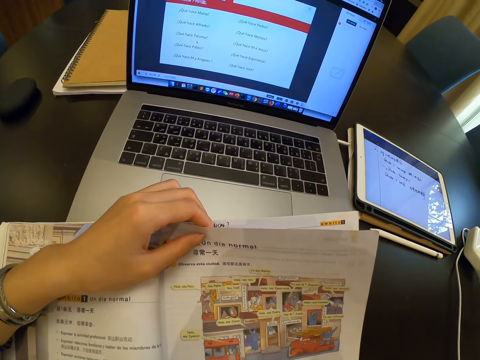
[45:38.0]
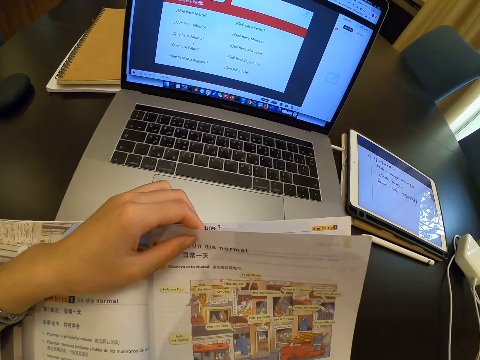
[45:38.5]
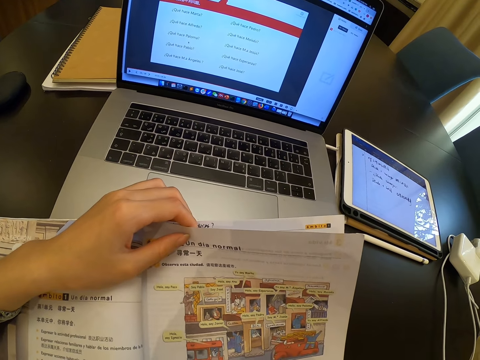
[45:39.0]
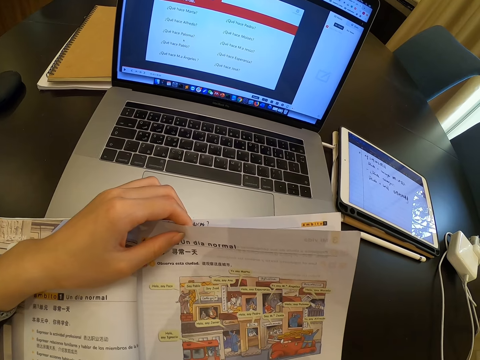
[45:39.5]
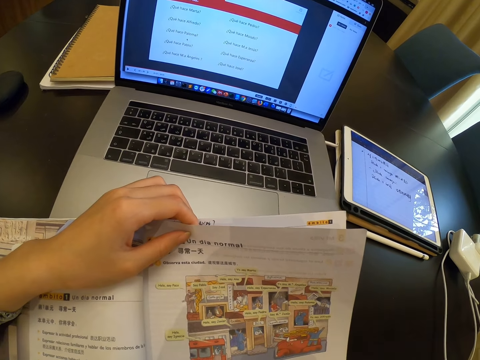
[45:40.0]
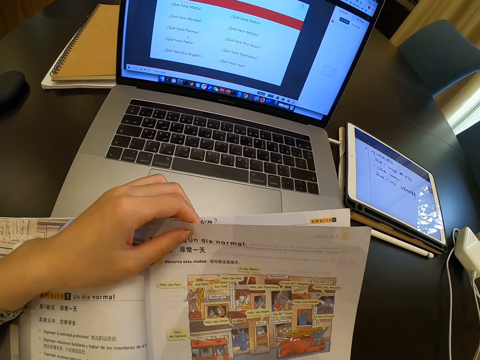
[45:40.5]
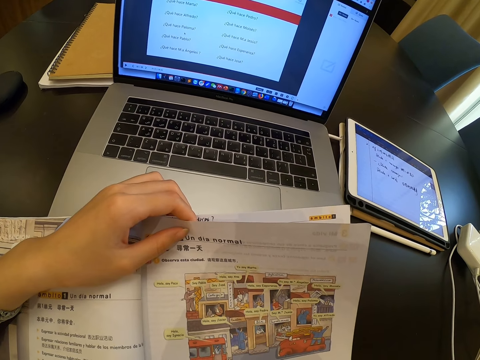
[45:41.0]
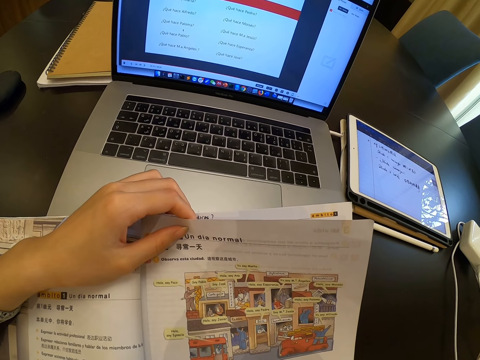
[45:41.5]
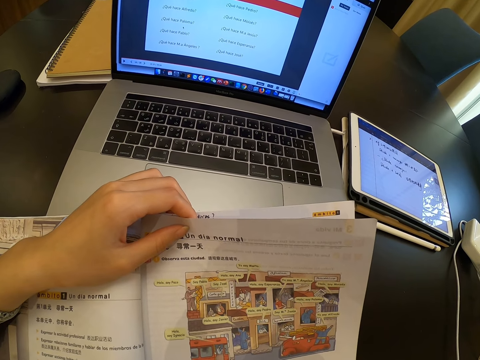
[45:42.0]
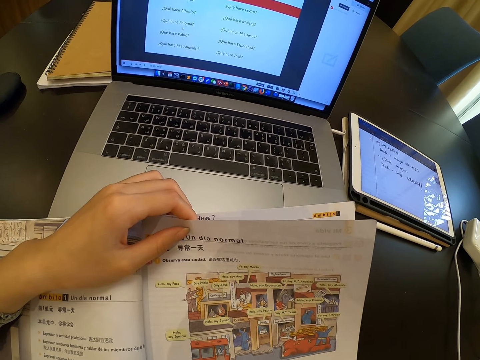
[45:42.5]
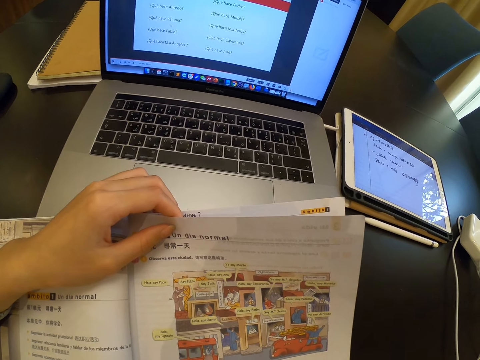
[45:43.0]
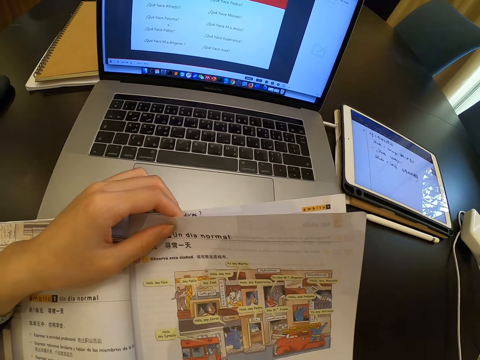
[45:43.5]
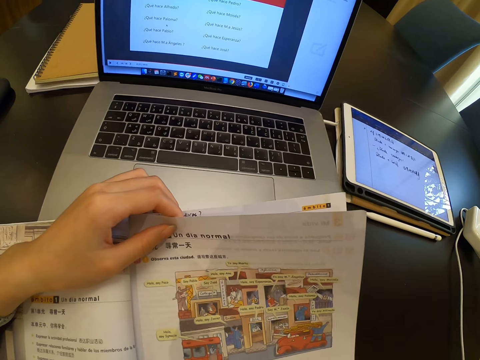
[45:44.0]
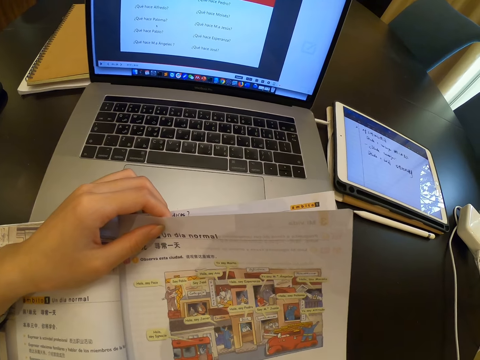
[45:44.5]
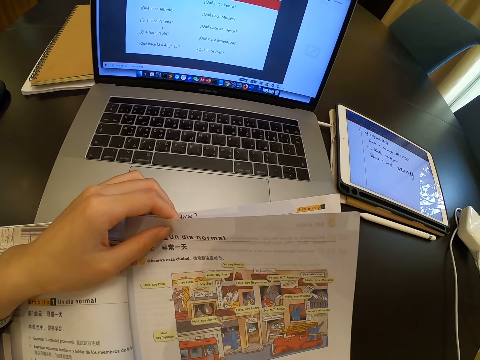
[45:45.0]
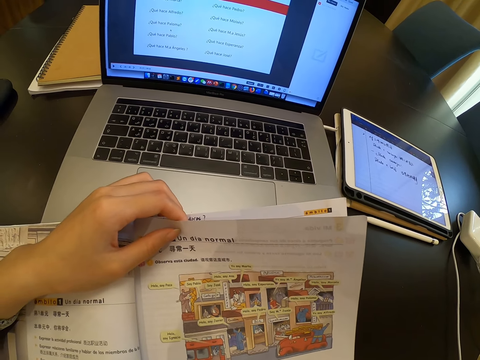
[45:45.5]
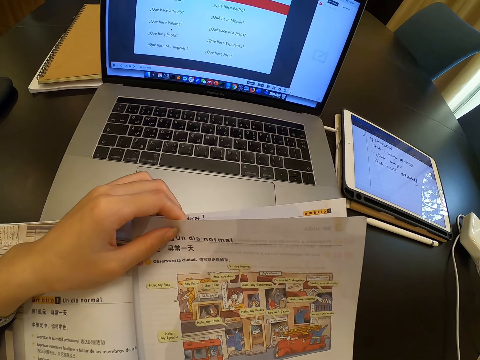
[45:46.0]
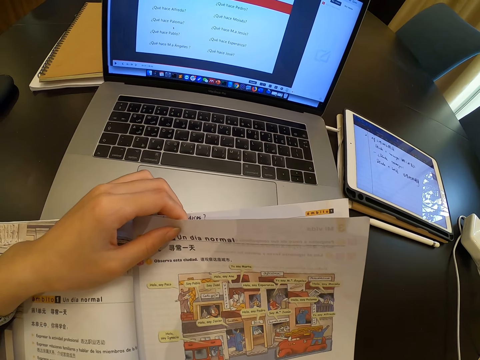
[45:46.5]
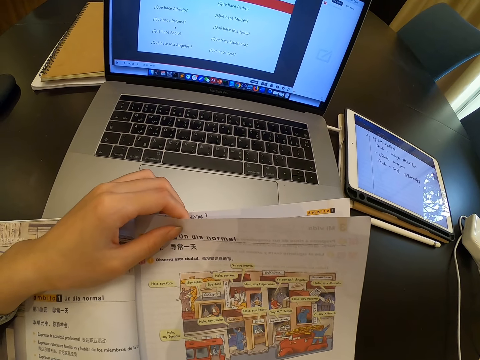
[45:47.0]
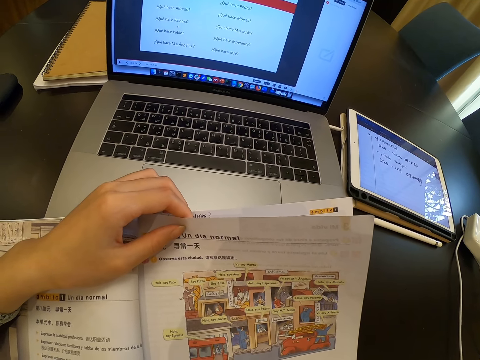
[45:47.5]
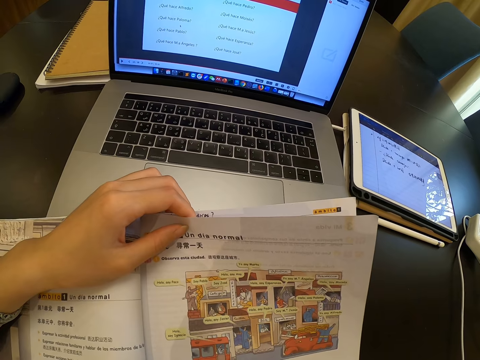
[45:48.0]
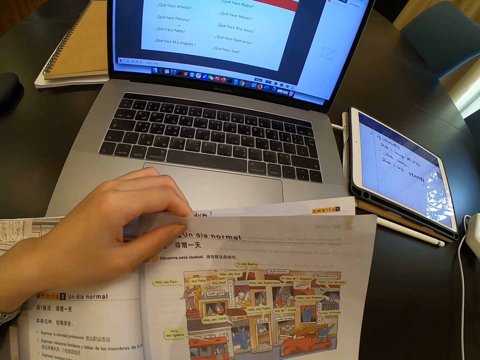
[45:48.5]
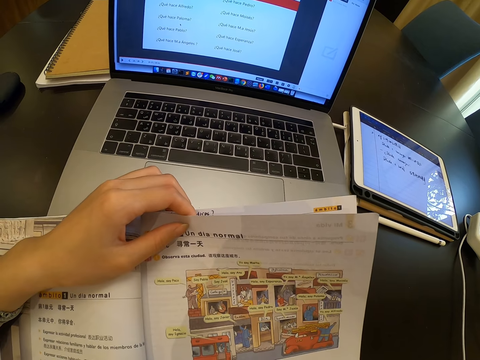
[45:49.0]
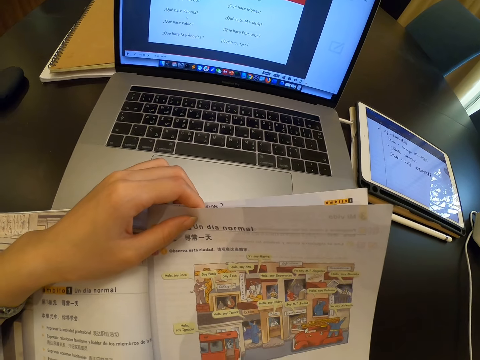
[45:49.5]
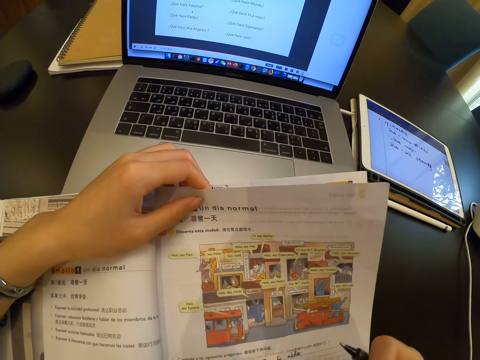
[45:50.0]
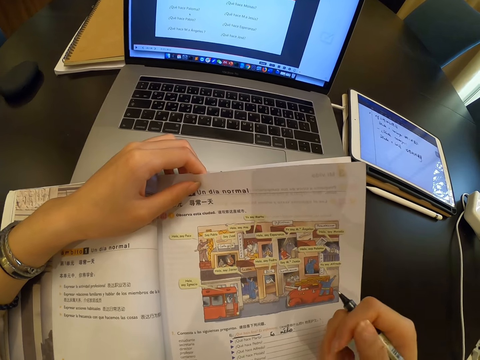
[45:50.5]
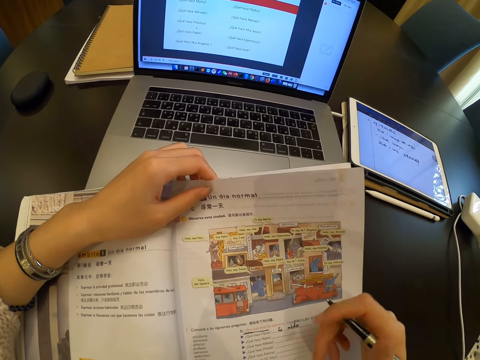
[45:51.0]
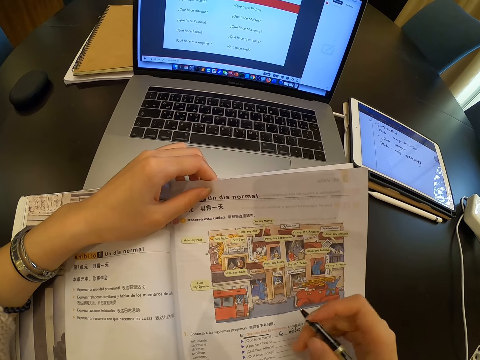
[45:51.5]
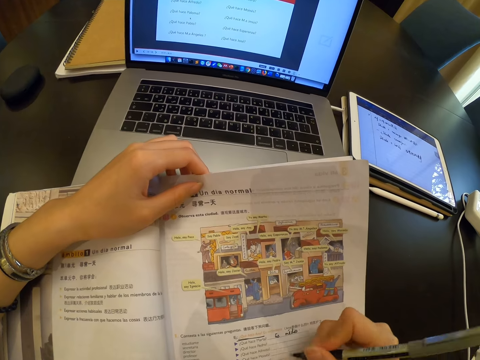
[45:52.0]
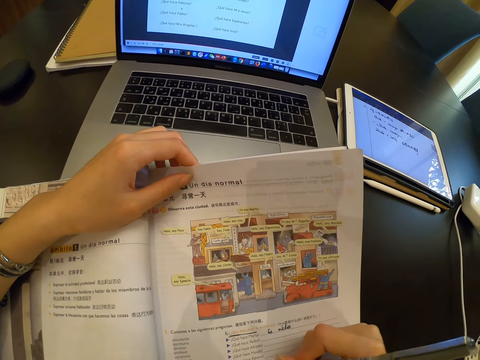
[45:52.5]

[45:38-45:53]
The camera wearer looks at the book.

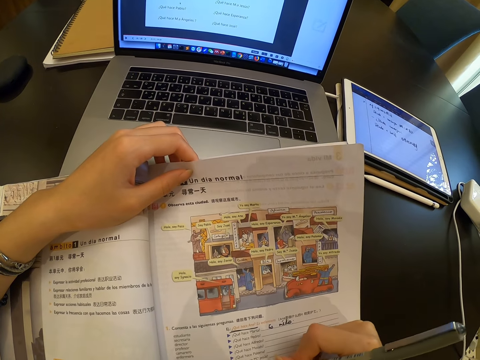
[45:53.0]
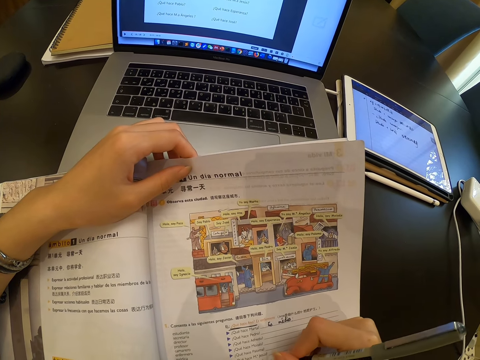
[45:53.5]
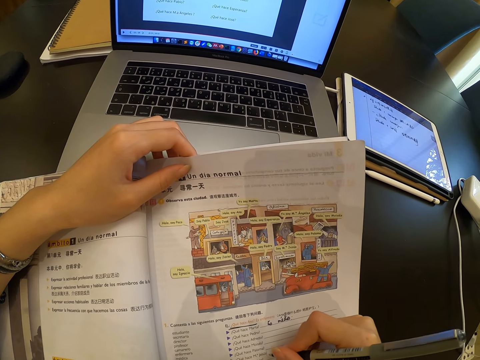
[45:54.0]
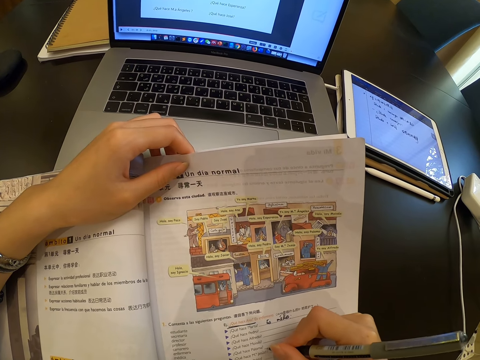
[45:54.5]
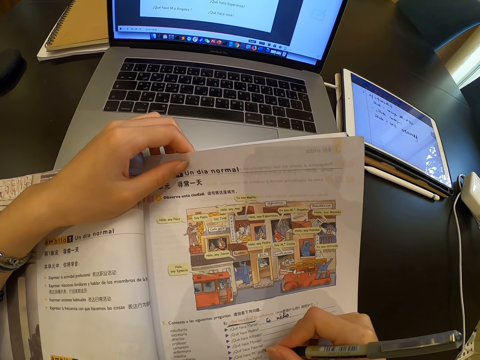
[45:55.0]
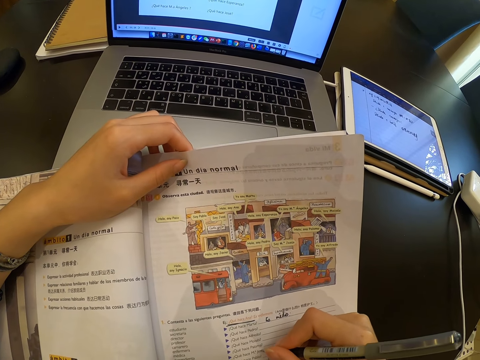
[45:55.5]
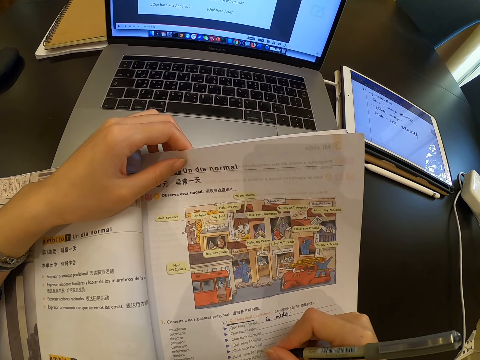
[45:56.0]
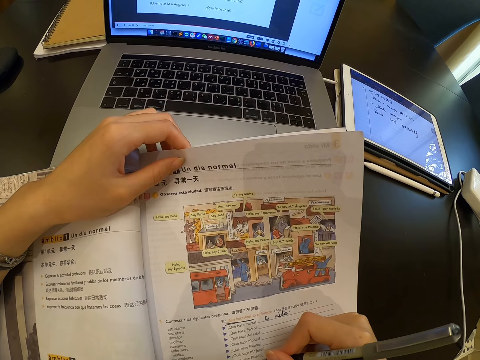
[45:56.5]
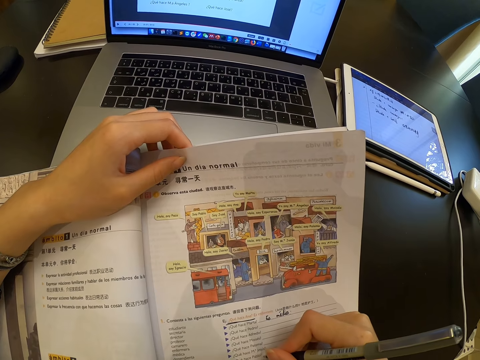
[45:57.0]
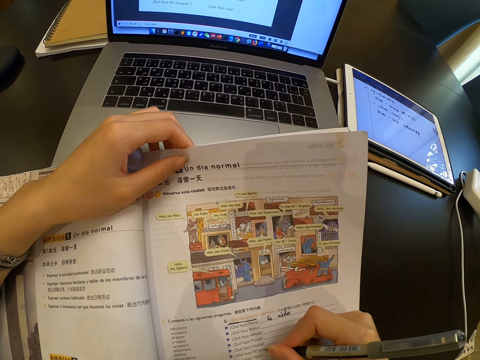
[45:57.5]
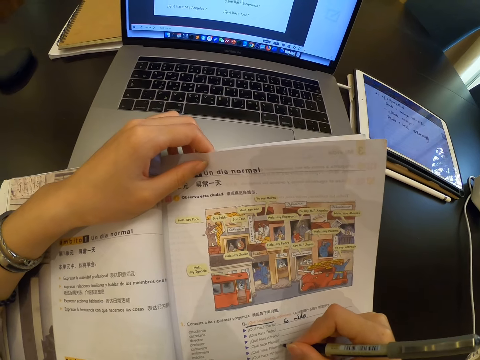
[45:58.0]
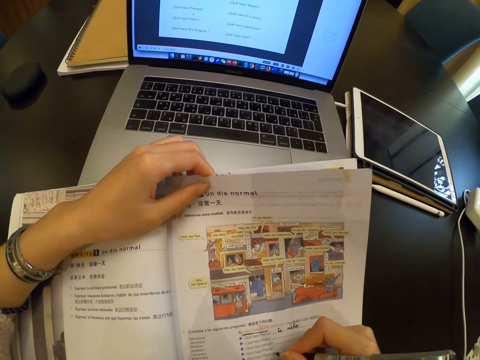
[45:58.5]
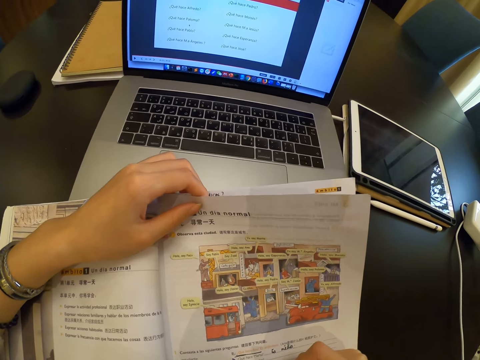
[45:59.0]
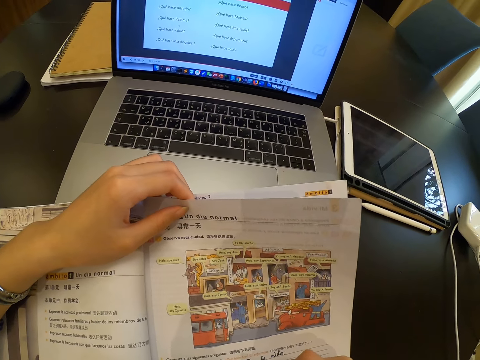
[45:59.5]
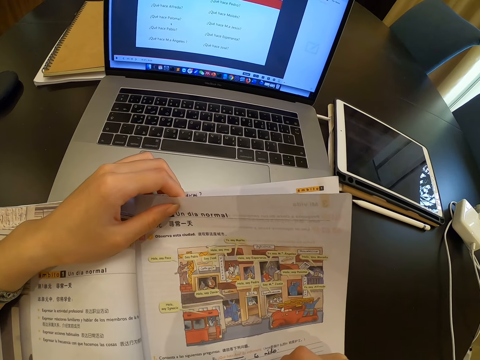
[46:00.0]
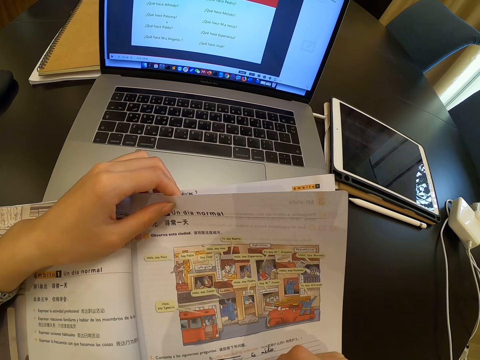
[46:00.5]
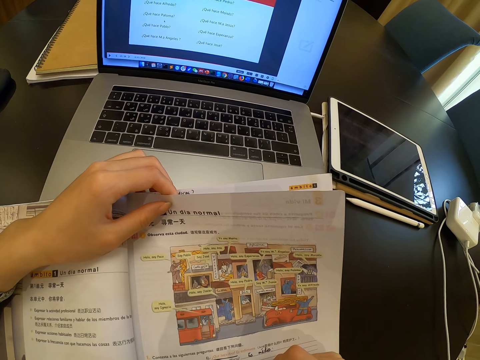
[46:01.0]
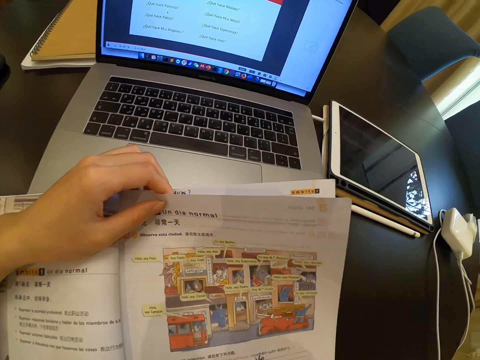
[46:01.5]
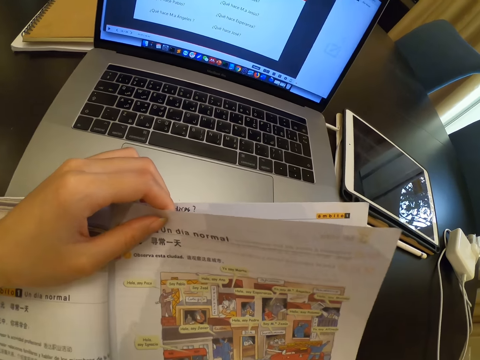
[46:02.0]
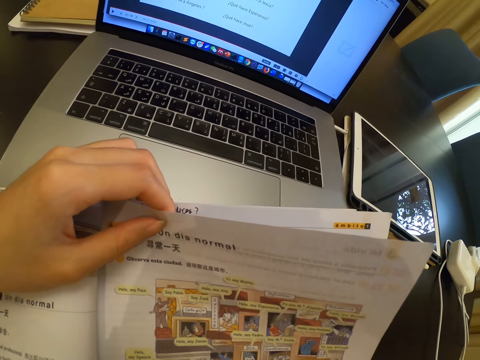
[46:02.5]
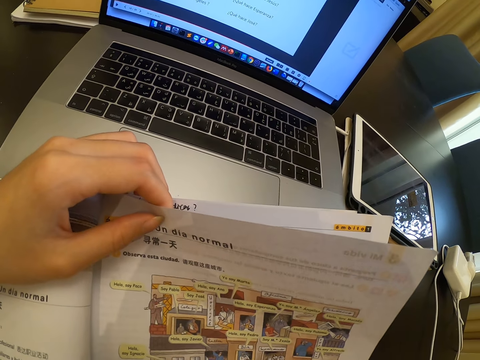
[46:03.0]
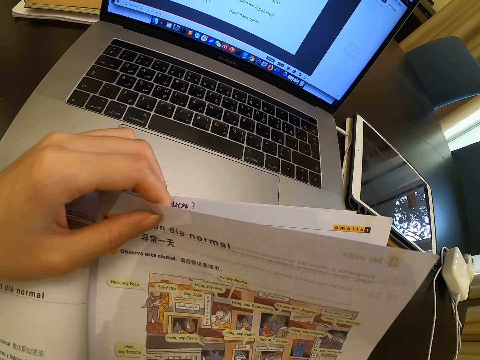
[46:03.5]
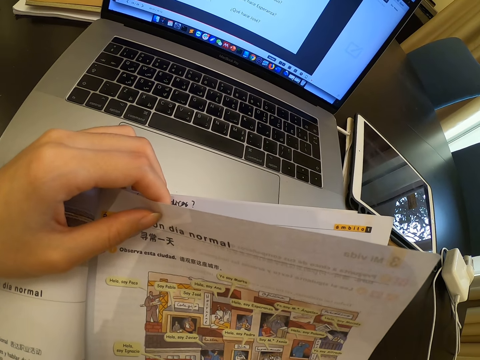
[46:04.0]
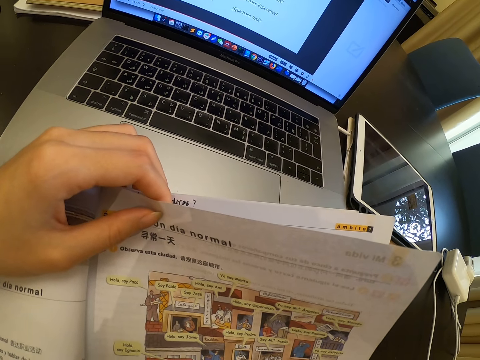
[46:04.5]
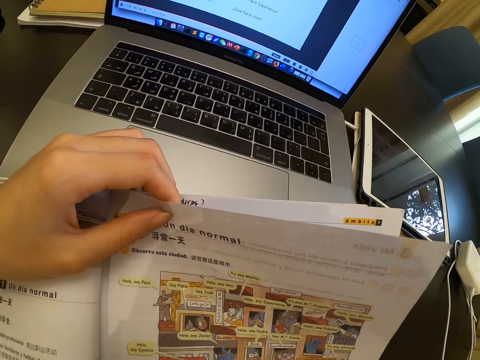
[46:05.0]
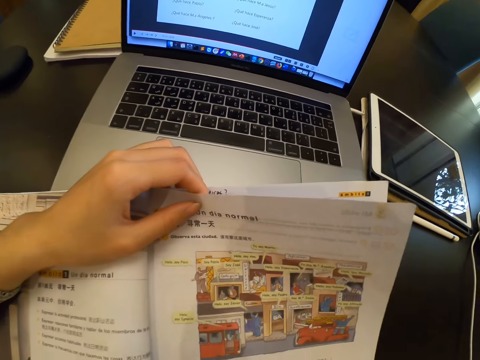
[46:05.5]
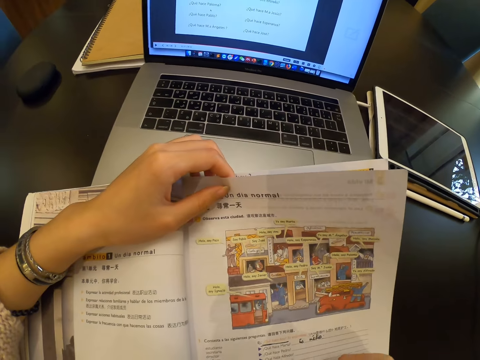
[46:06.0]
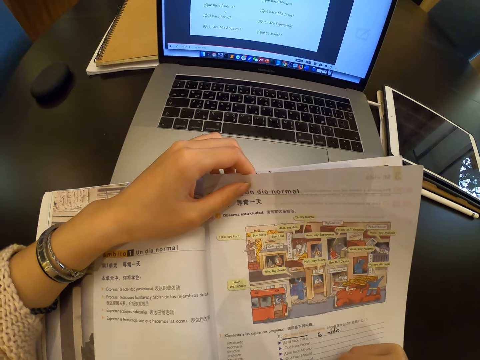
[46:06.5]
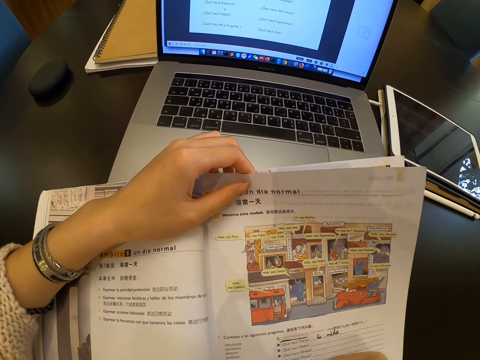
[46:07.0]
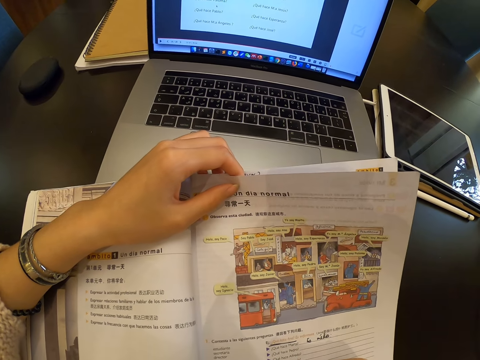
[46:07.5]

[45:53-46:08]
The camera wearer marks on the book.
